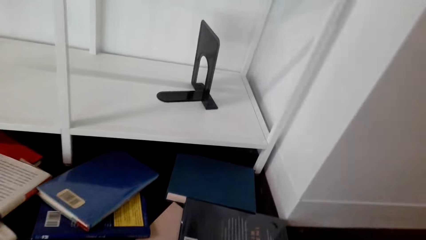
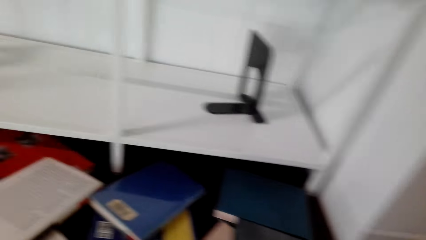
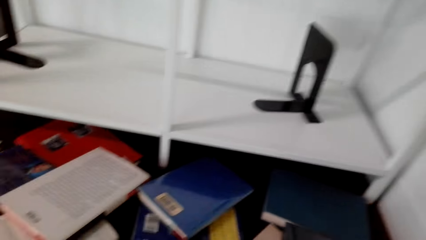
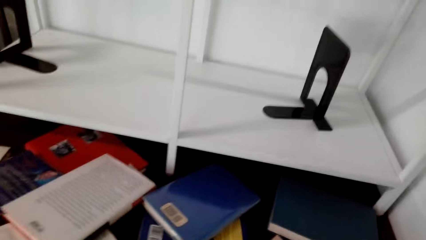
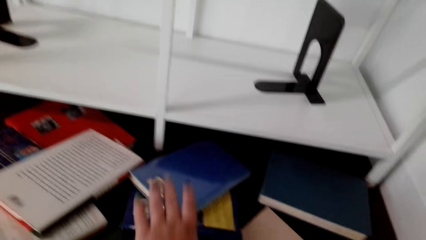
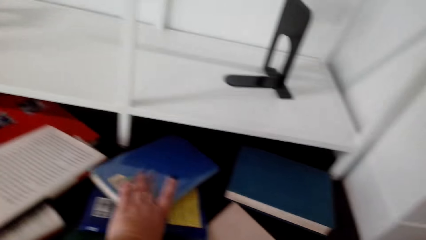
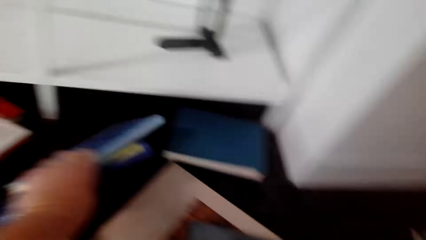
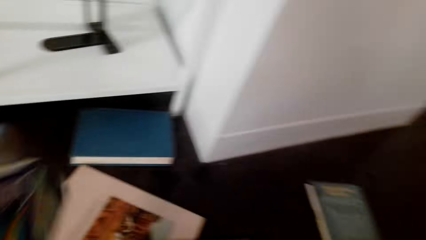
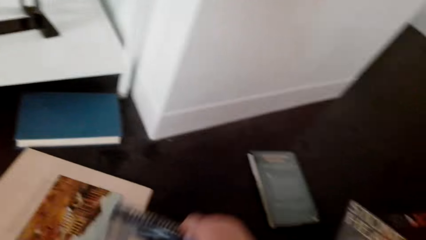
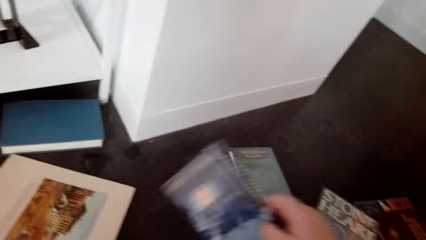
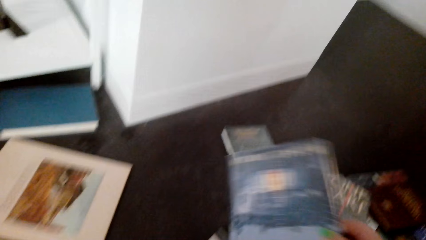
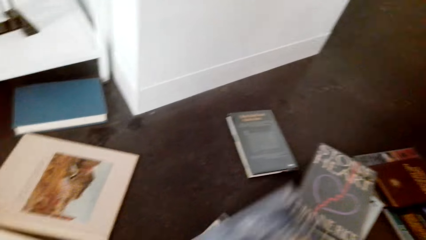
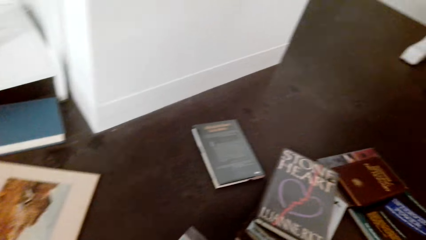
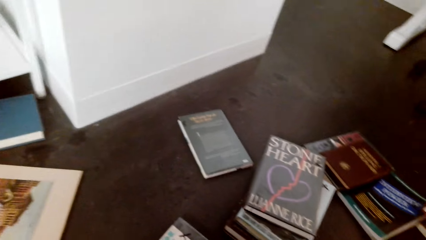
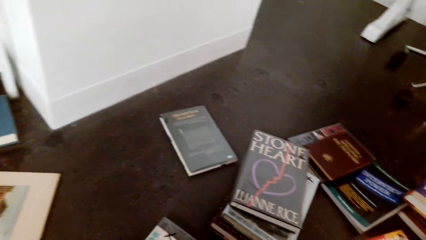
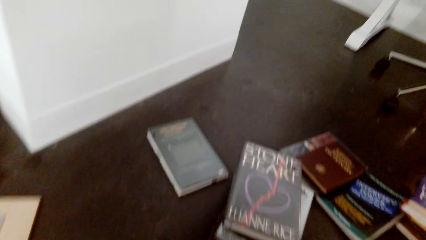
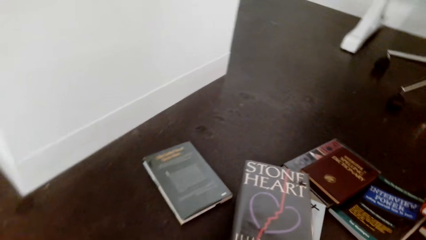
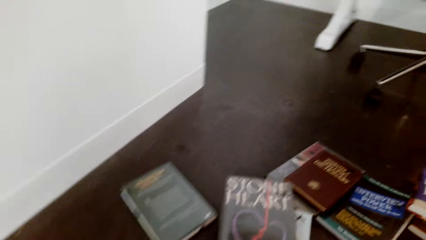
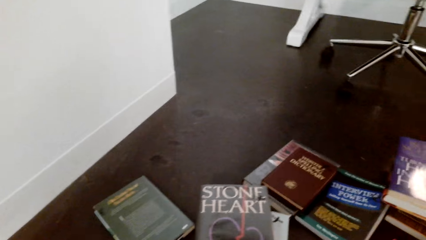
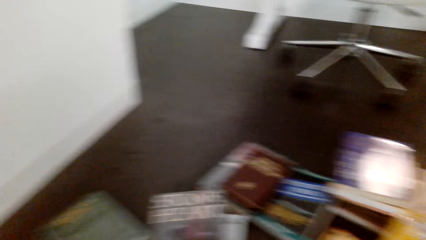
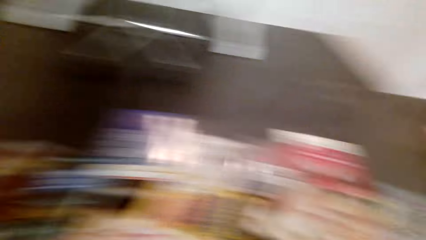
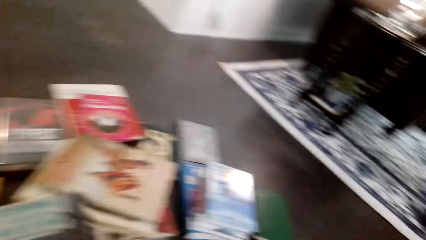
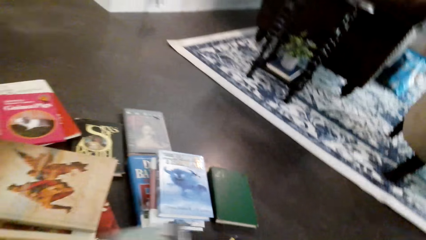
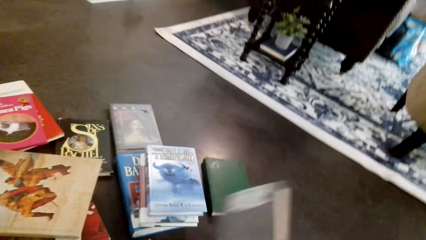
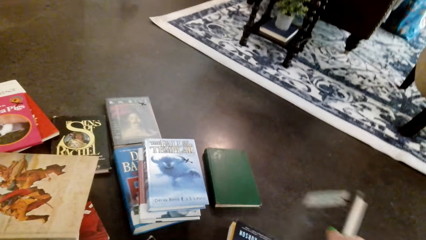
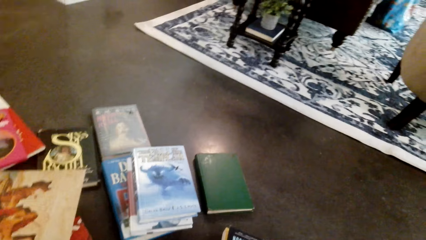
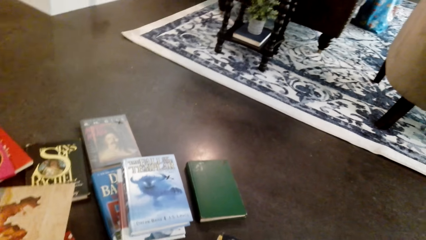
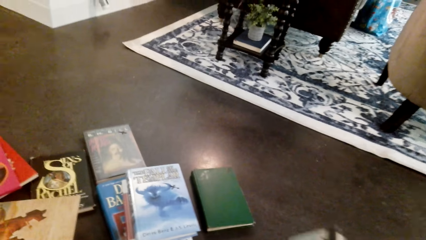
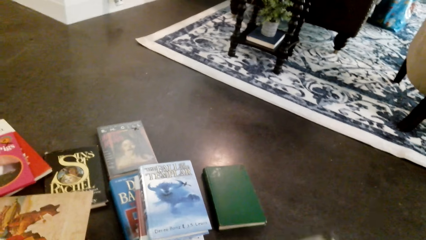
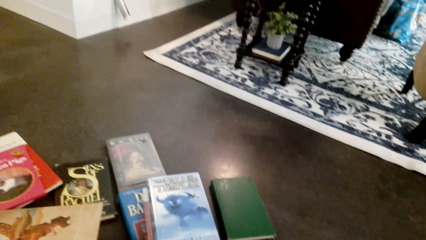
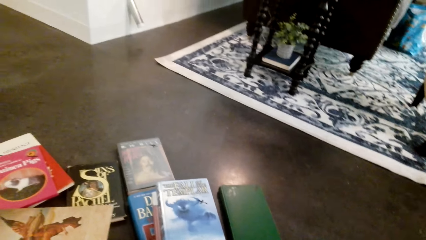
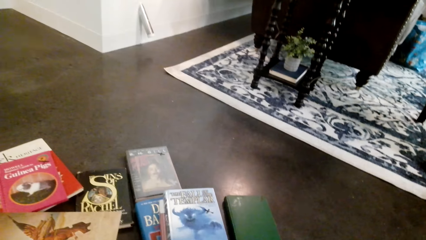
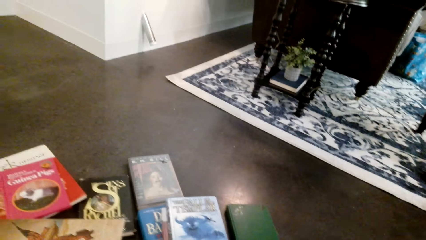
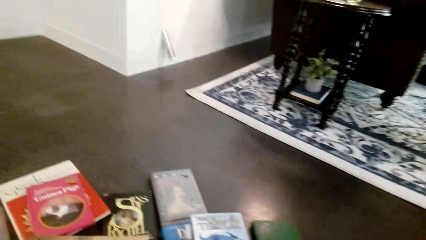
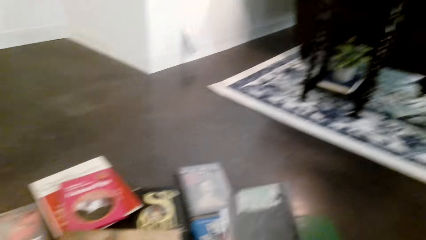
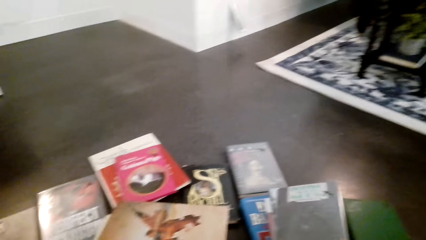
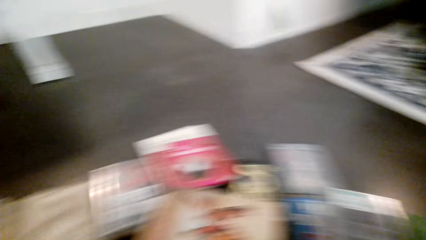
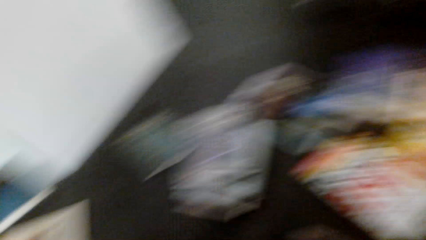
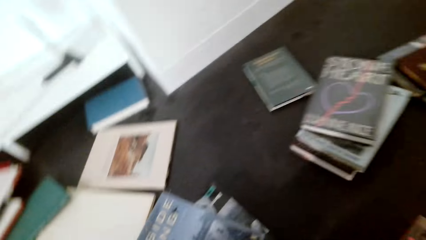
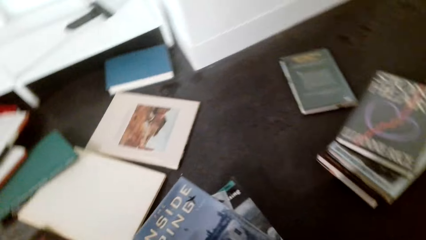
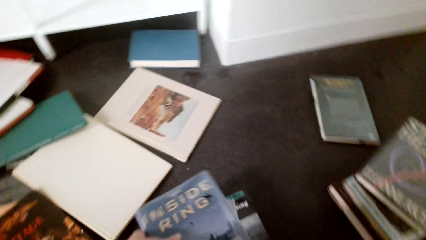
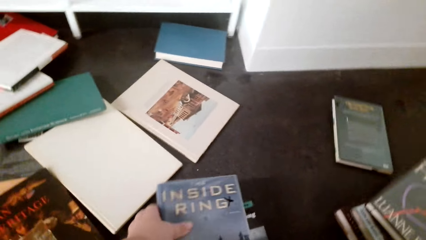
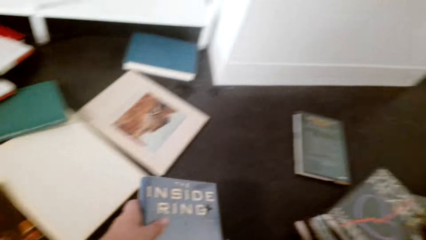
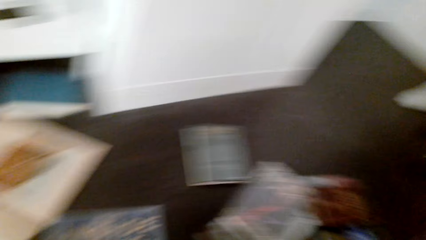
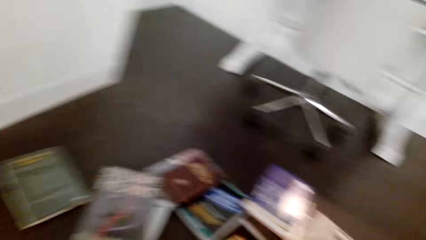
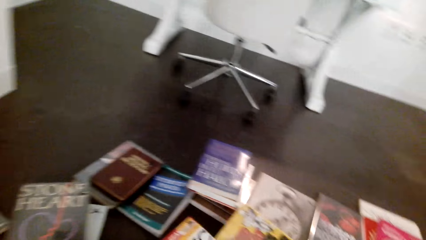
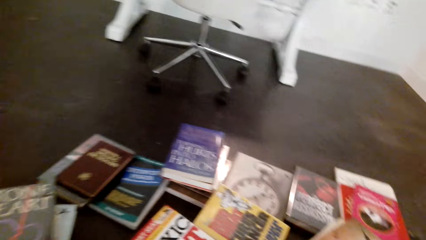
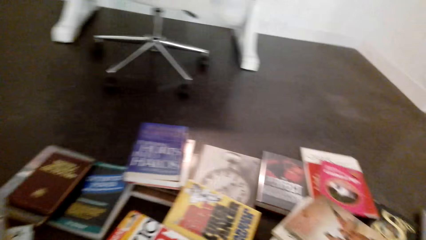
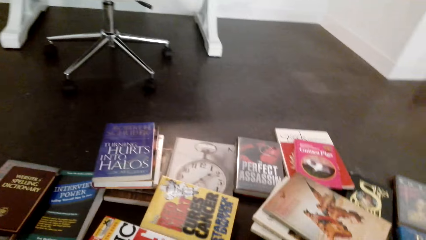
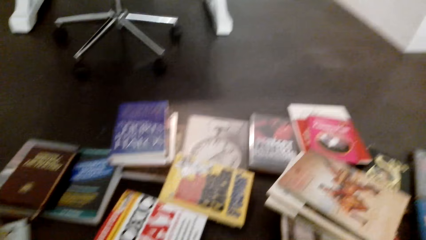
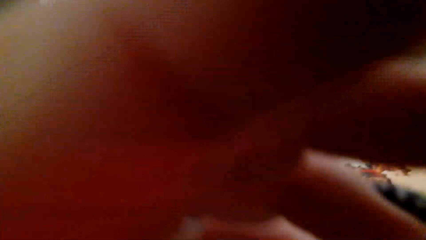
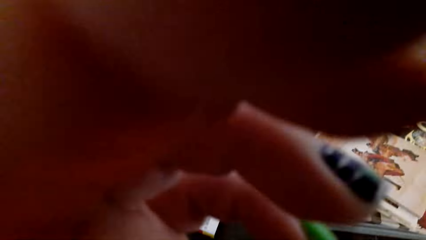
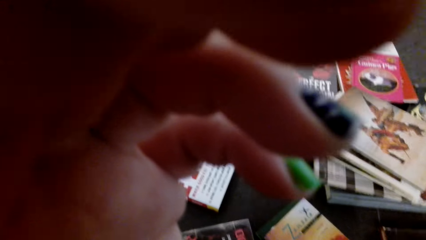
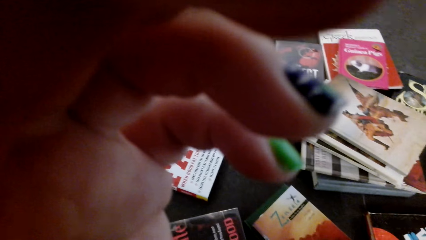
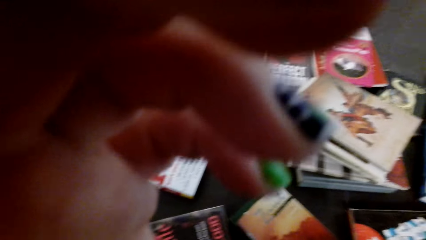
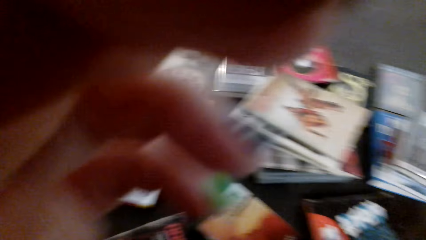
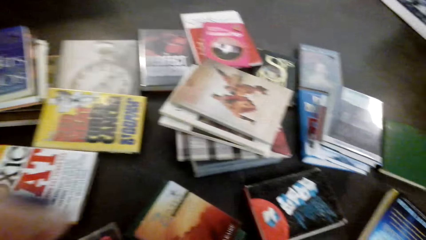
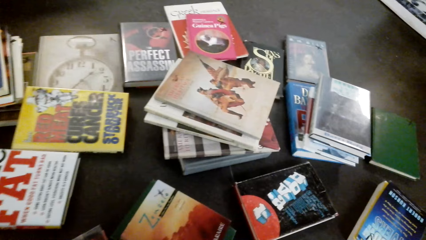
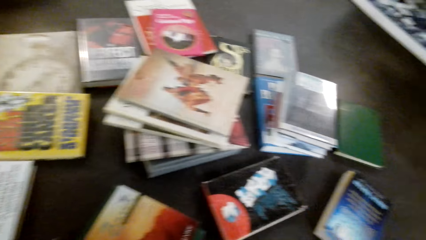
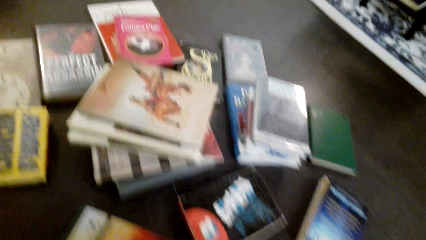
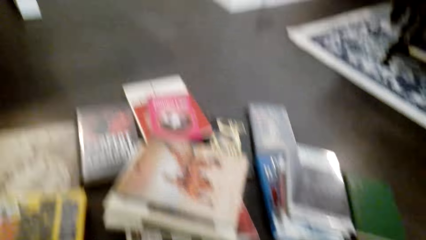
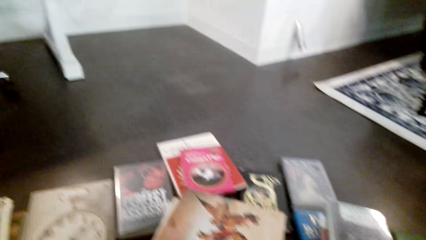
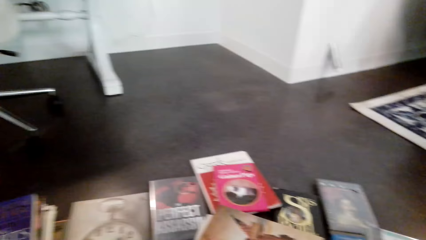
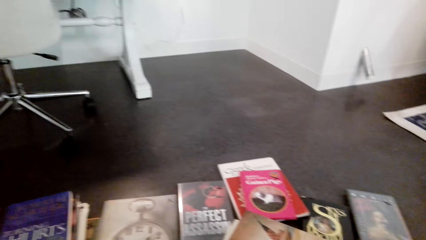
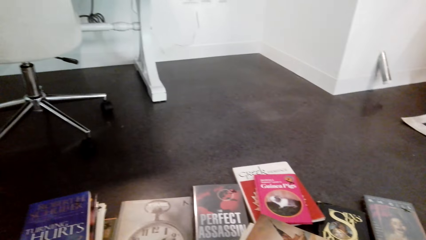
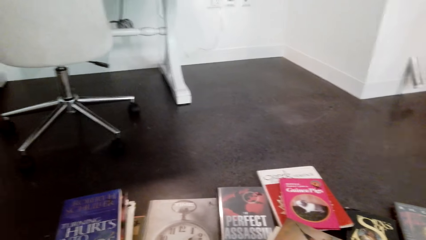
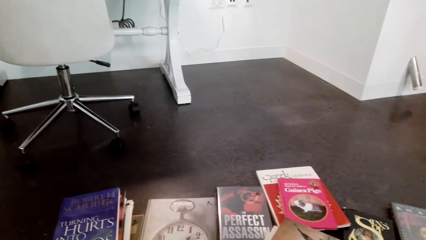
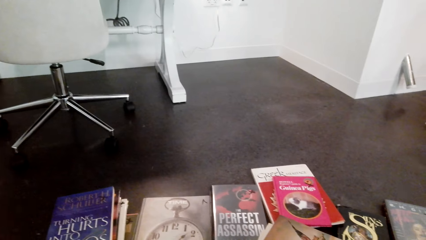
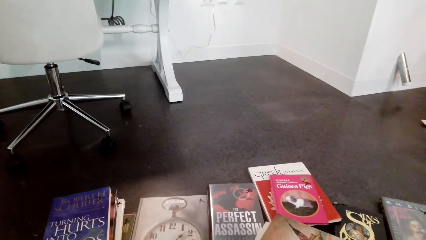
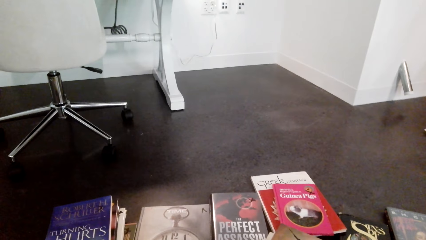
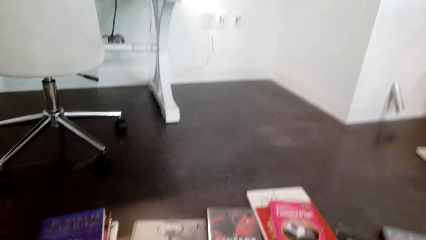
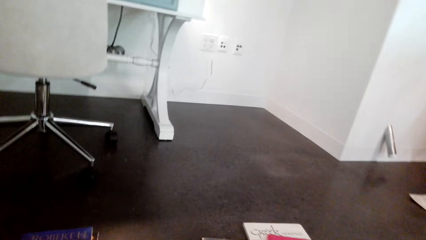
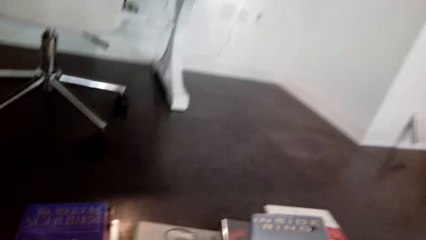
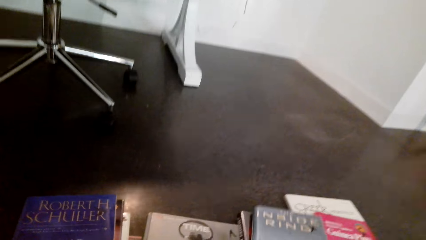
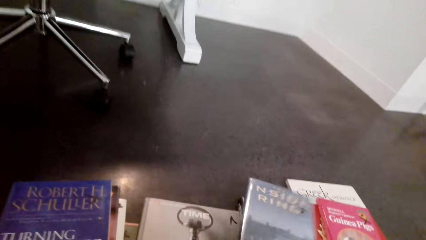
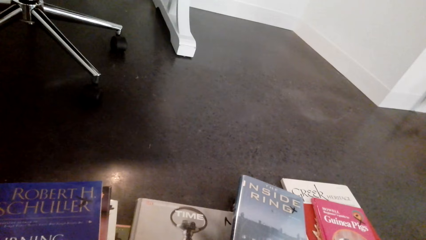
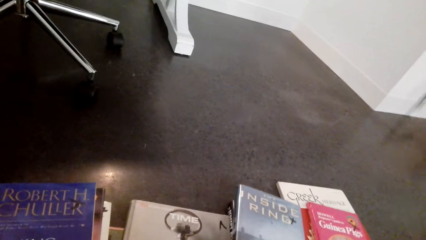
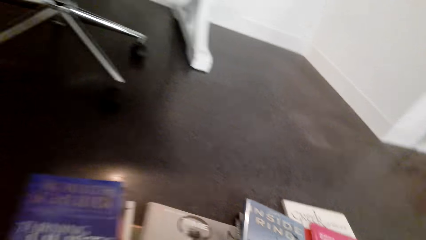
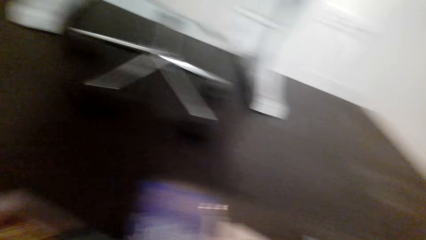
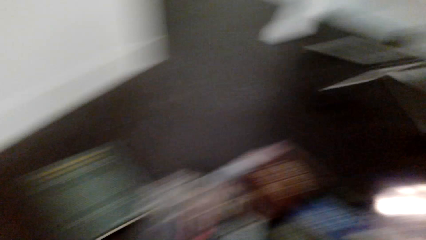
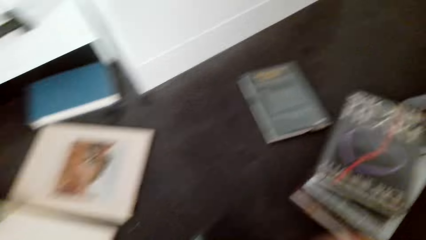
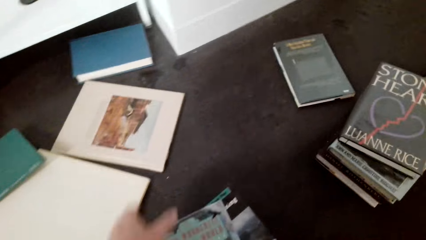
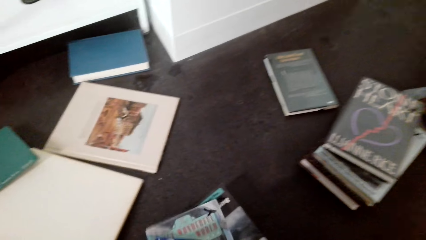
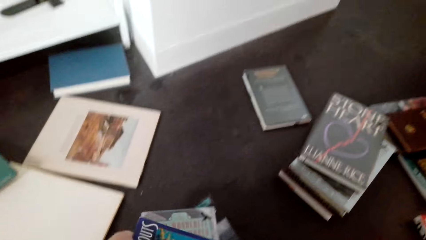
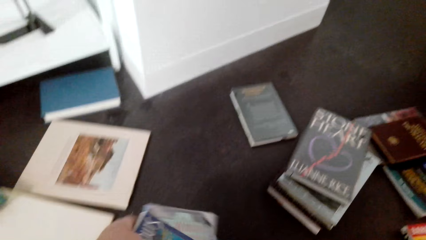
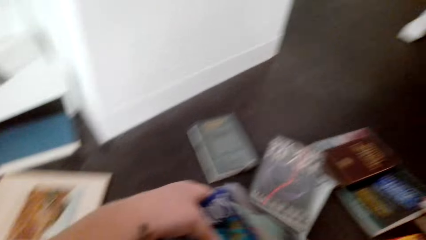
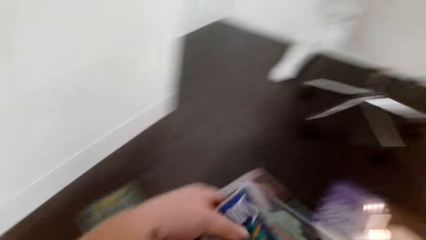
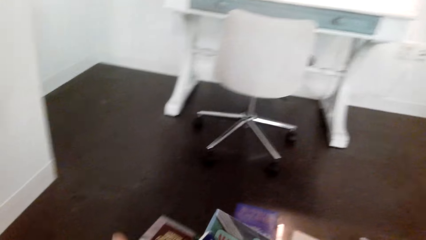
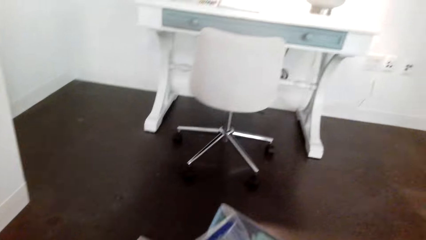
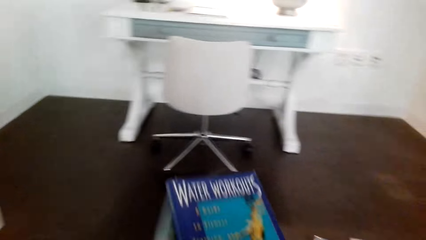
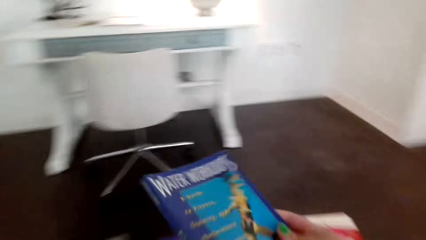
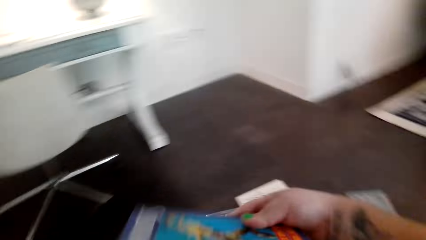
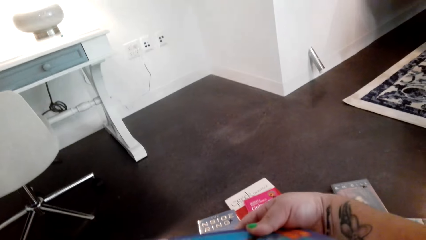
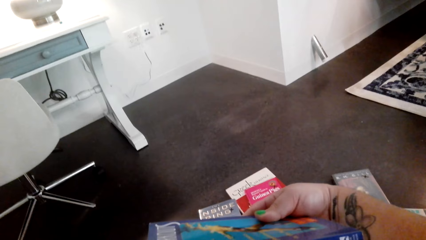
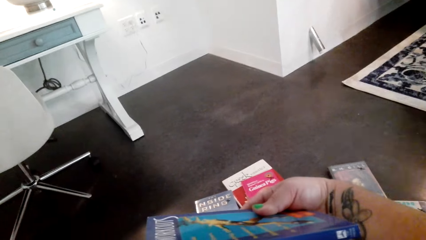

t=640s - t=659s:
The camera wearer lifts the book. They pick the book from the floor. They place the book on the floor. They take the book. They lift the book. They fix a camera. They put a hand on the face. They lift the book and arrange books.
